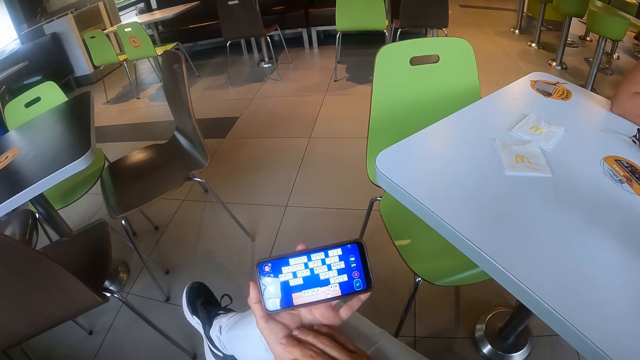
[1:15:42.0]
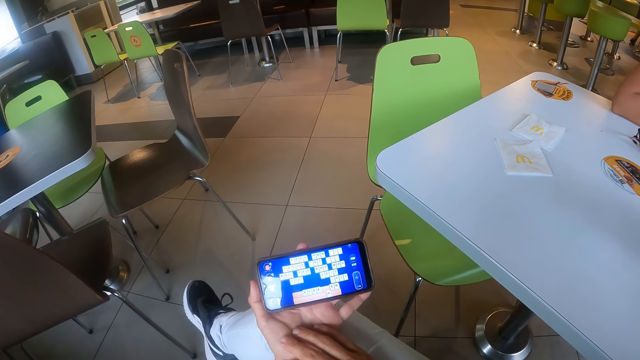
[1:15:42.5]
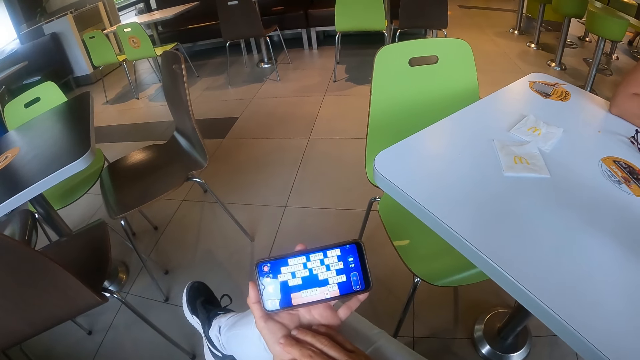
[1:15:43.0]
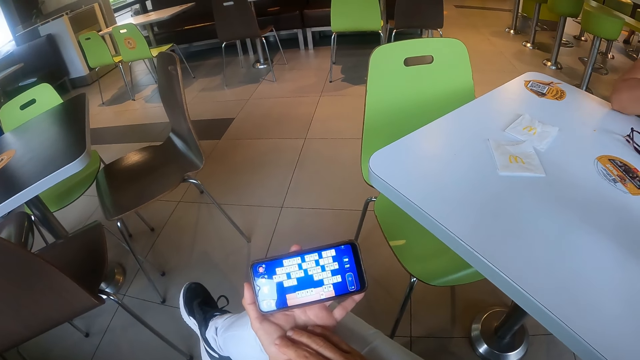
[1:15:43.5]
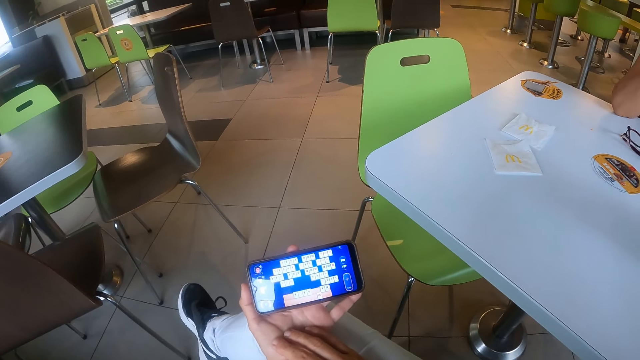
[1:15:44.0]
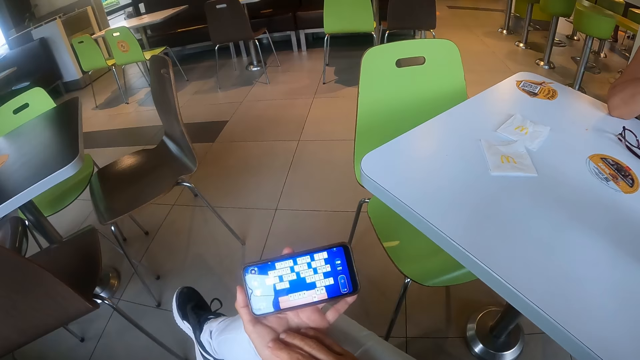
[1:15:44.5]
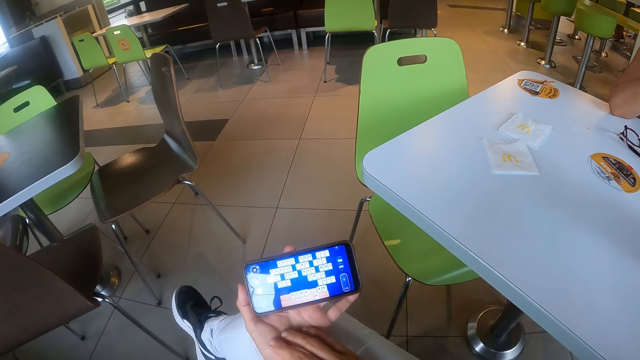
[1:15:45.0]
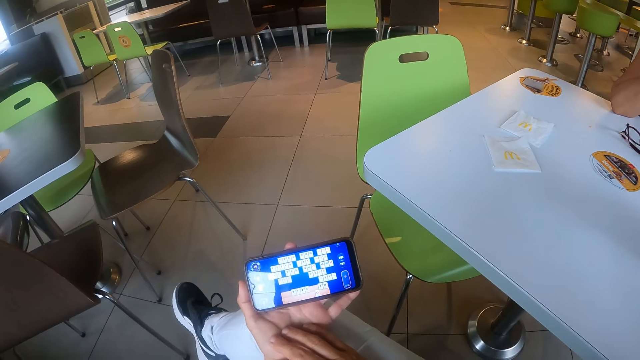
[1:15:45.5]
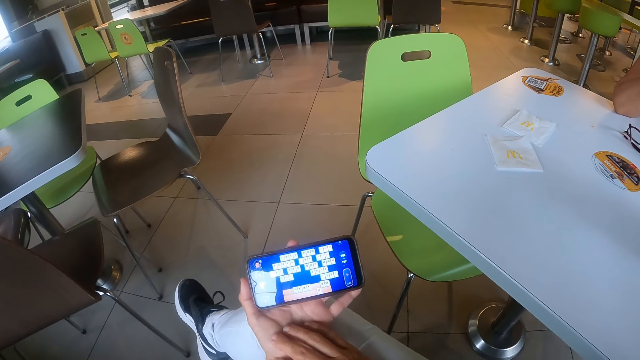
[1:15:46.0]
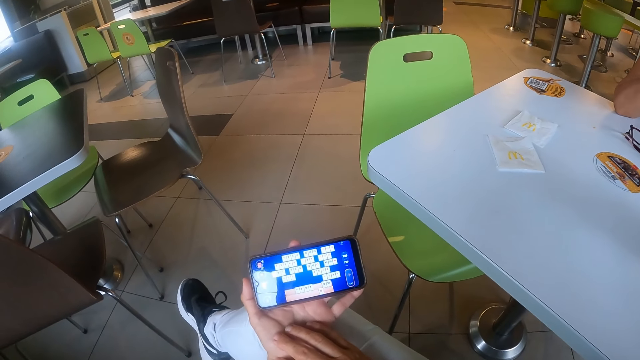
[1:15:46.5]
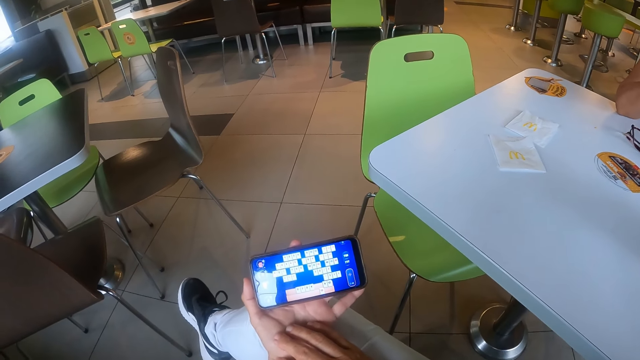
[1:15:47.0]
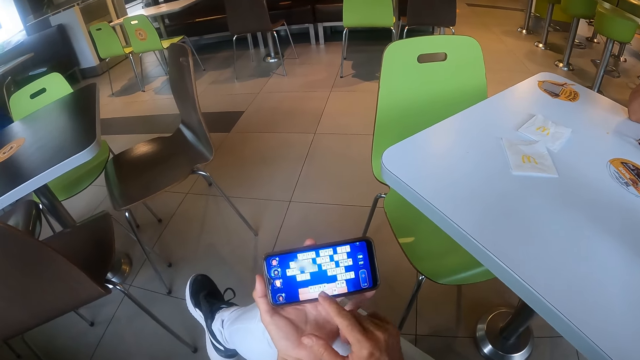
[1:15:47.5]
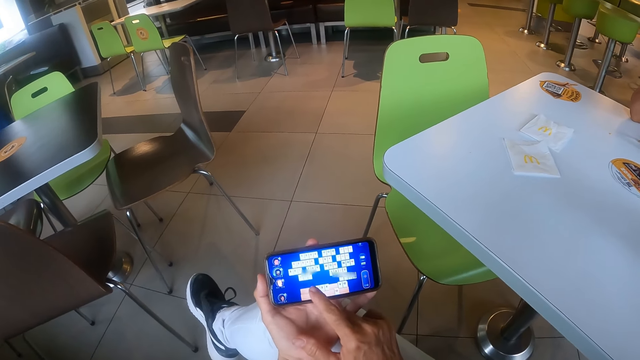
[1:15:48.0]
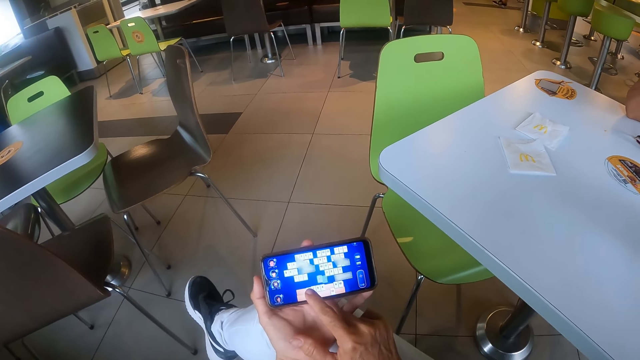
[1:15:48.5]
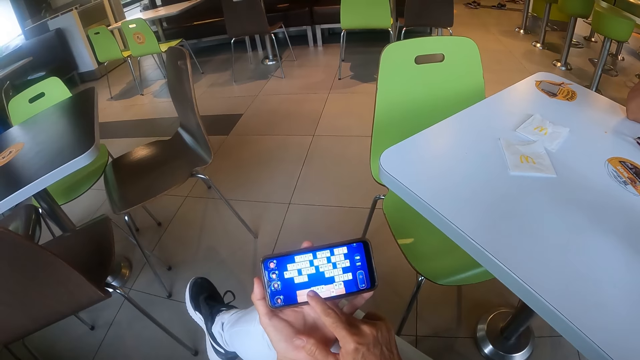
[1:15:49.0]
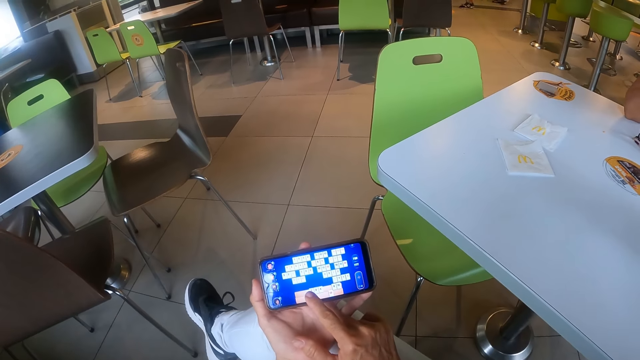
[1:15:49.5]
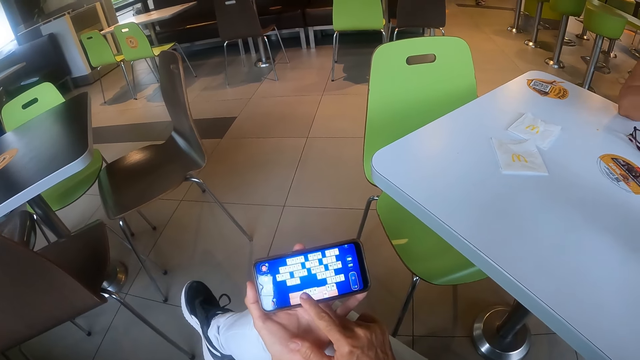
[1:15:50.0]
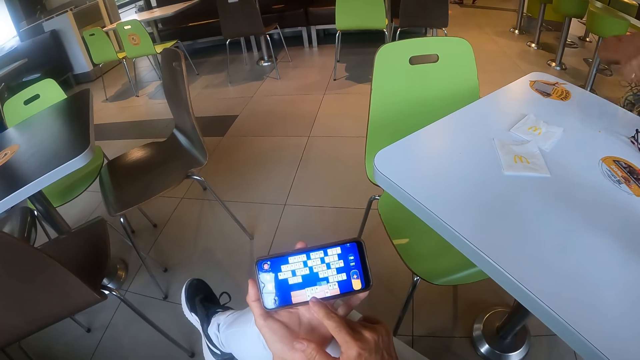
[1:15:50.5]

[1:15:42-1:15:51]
The camera wearer holds the phone with the left hand. They move the right finger through the phone screen.

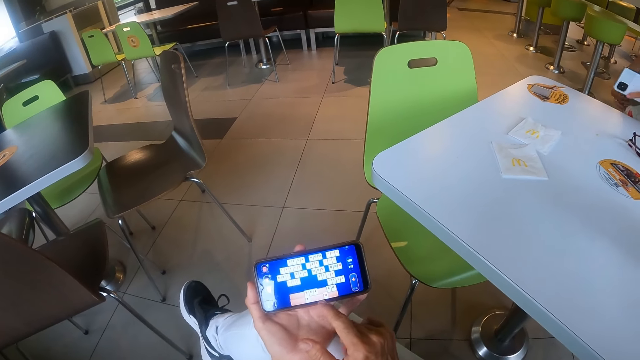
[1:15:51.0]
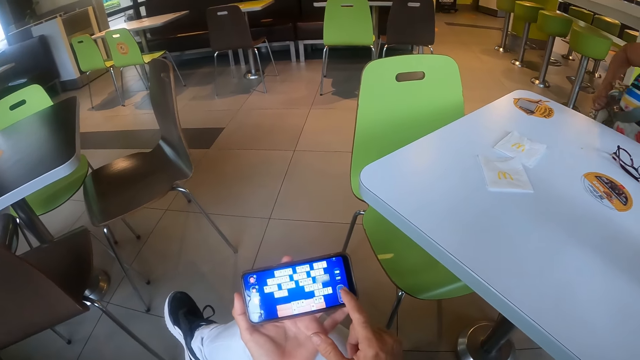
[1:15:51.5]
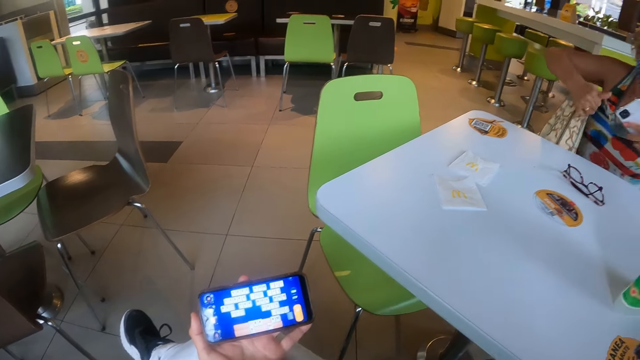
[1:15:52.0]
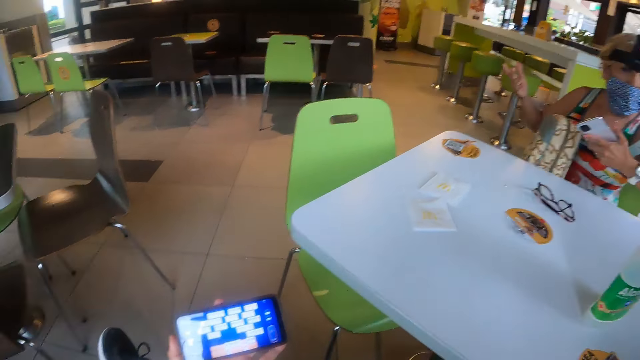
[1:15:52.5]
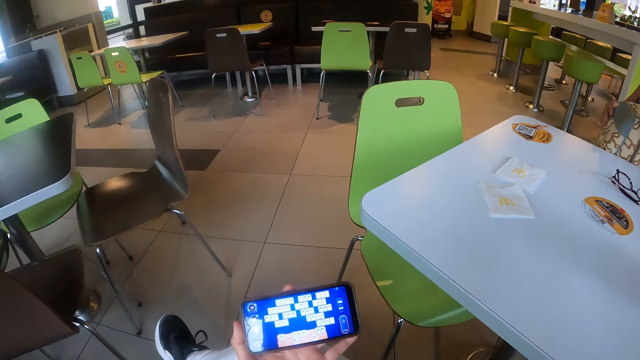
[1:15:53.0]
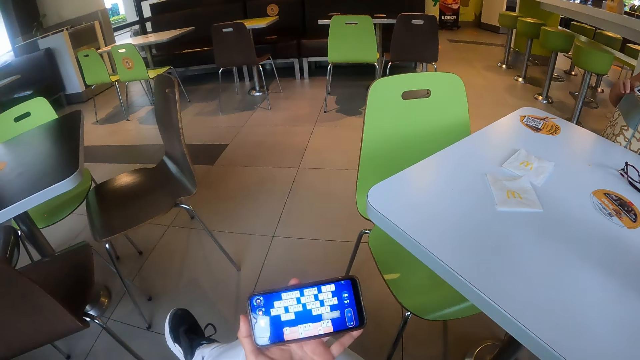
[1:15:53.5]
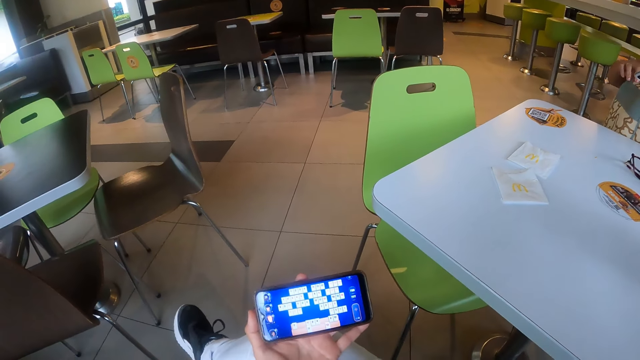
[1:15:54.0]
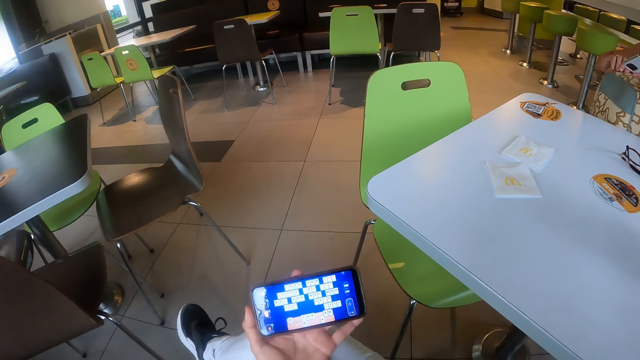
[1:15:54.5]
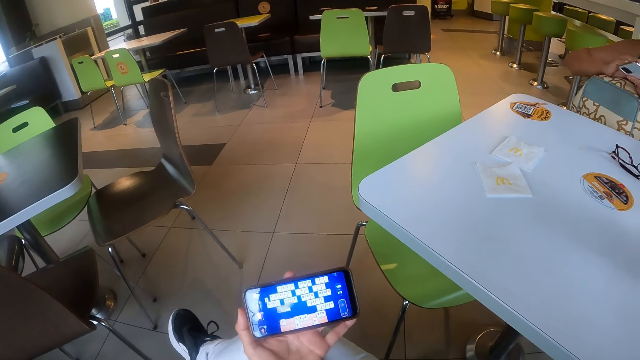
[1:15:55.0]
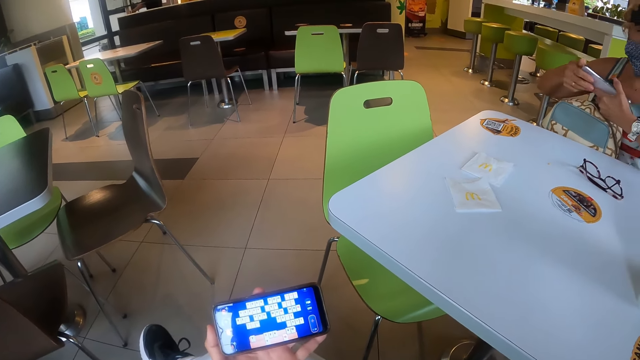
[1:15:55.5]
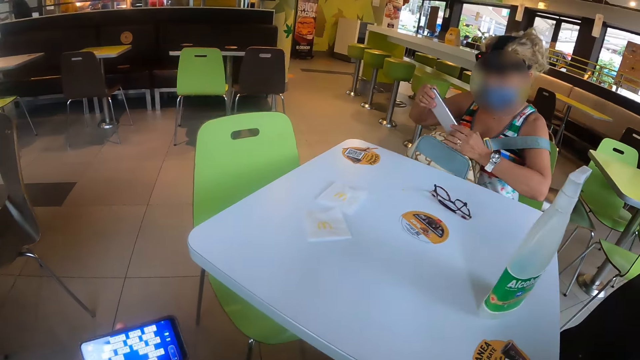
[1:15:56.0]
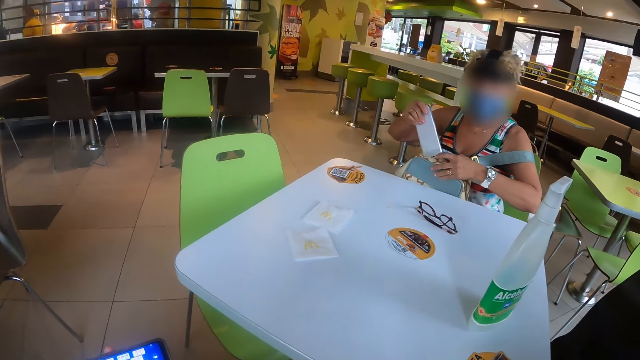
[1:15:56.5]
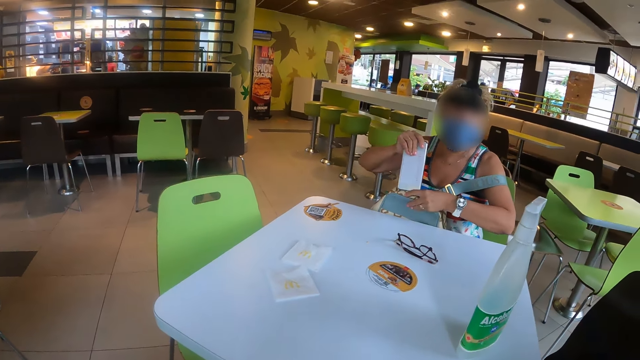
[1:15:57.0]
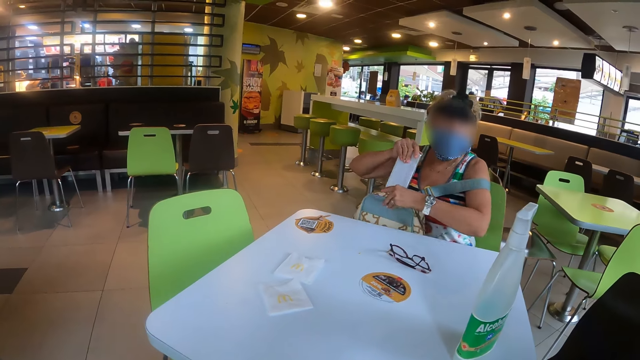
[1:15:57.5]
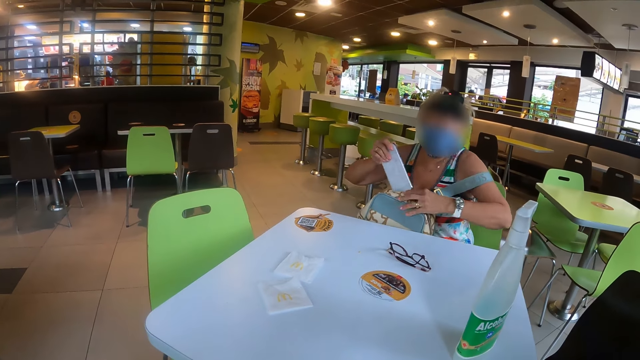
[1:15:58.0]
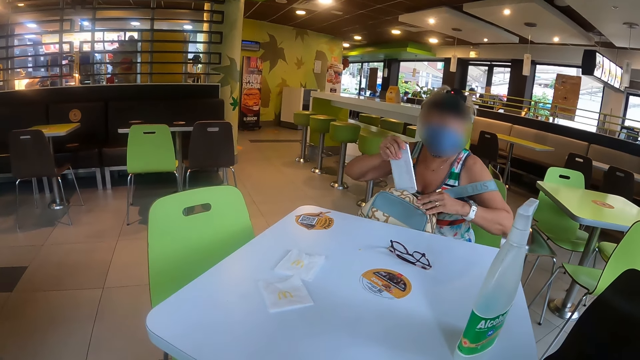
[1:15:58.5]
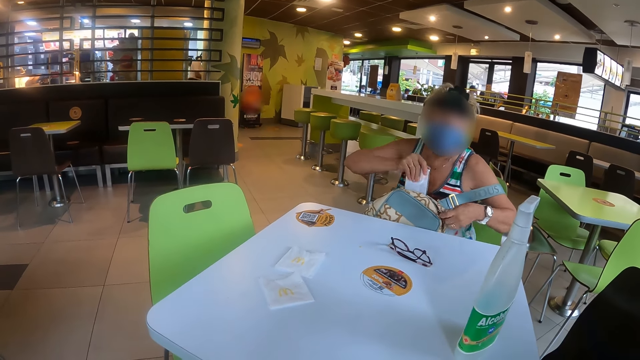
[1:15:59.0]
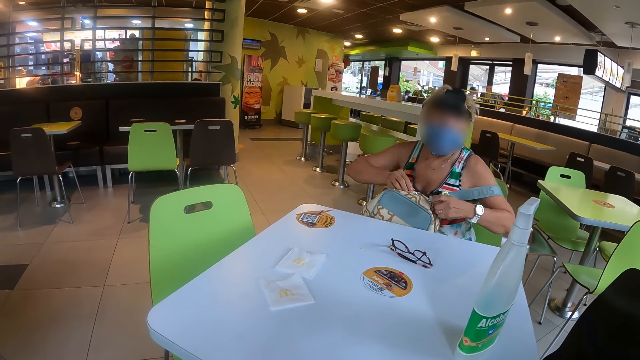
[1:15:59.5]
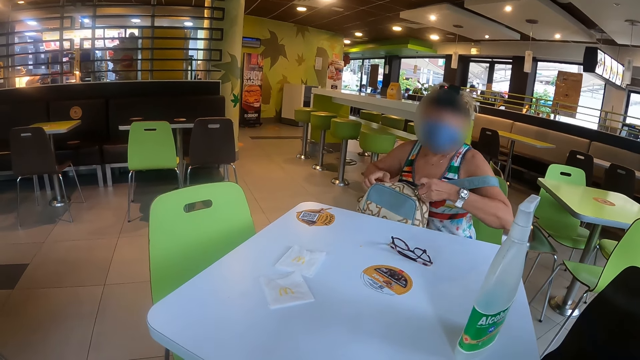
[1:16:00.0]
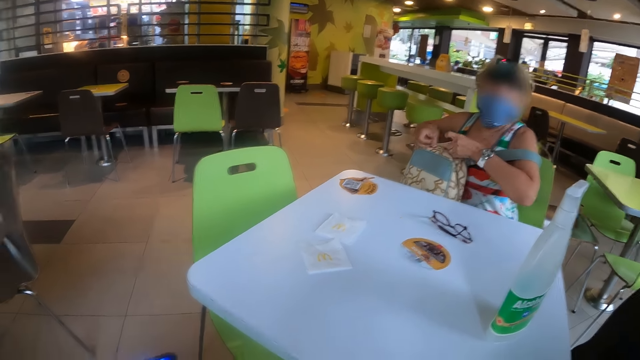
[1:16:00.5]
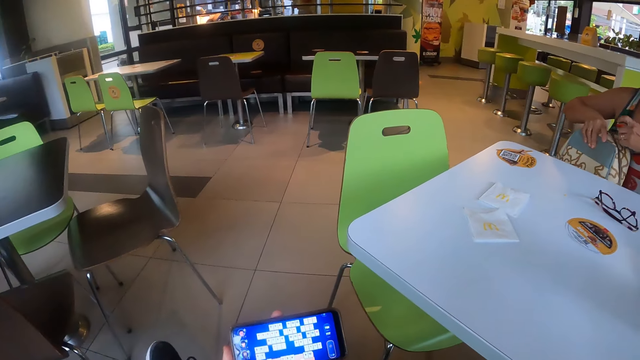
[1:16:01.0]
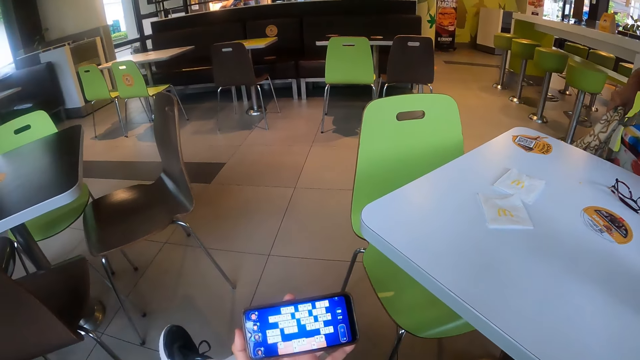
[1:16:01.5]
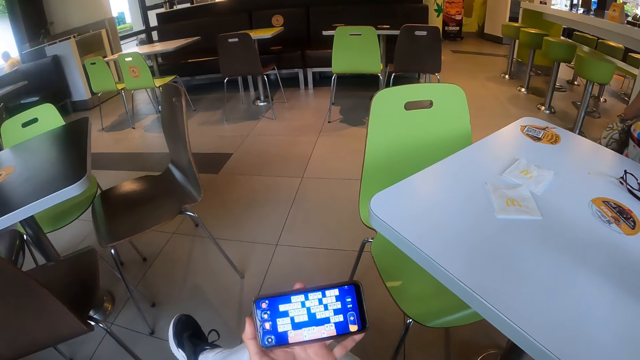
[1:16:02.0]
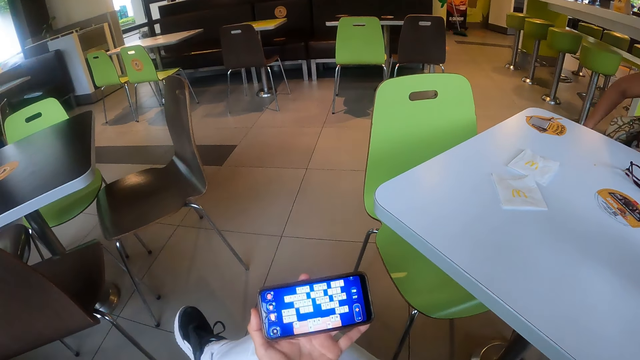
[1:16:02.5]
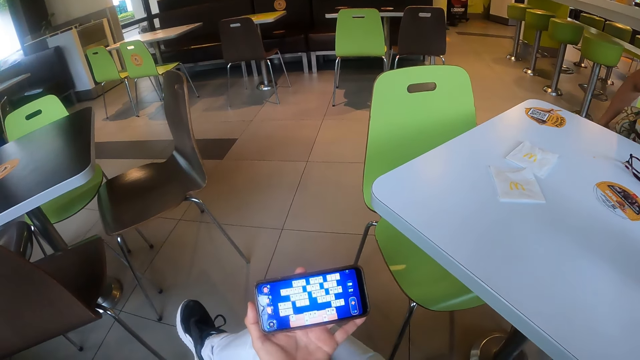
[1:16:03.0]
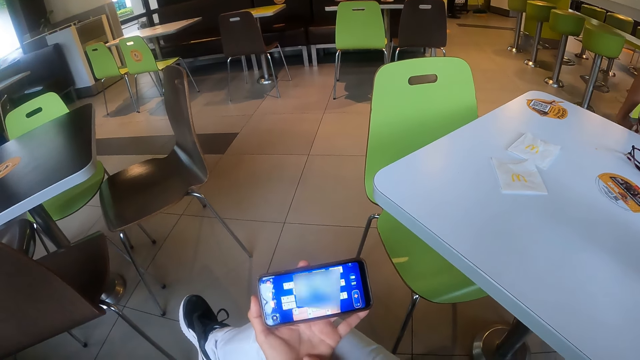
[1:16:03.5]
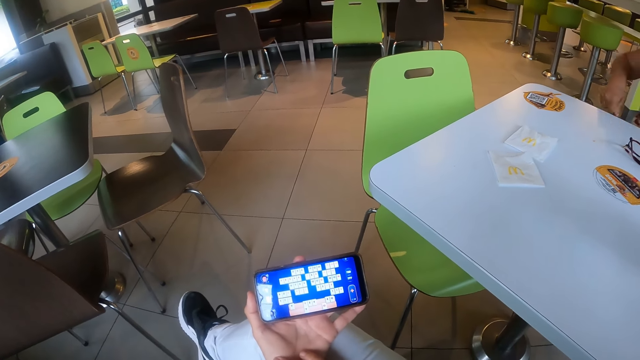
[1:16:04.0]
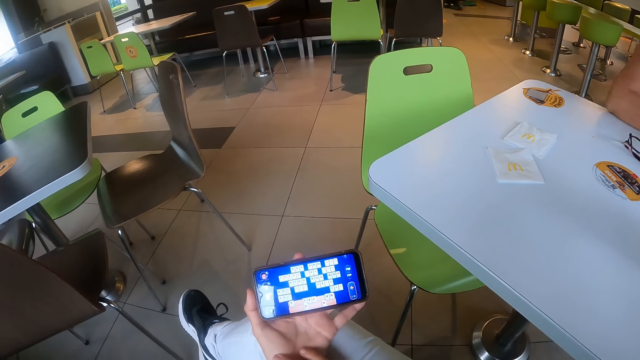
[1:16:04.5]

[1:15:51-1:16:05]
A woman picks up her bag. The woman pulls the bag with the right hand, holds the phone with the left hand, and unzips the bag with the right hand. The woman puts the phone in the bag. The woman zips her bag, puts the bag behind, and pulls the bag with the right hand.
